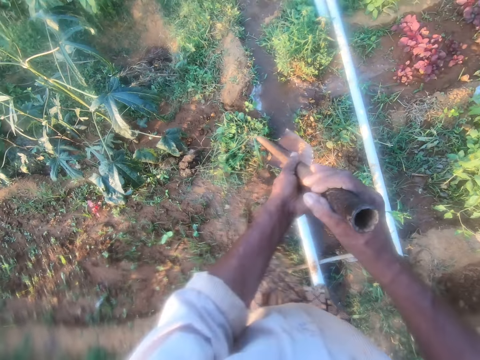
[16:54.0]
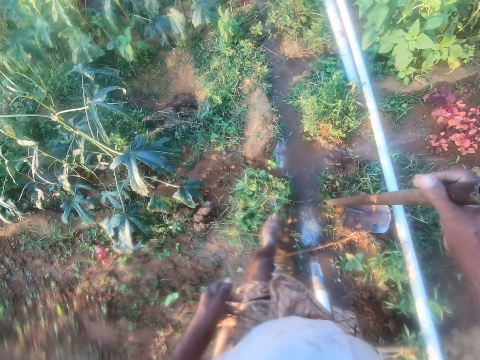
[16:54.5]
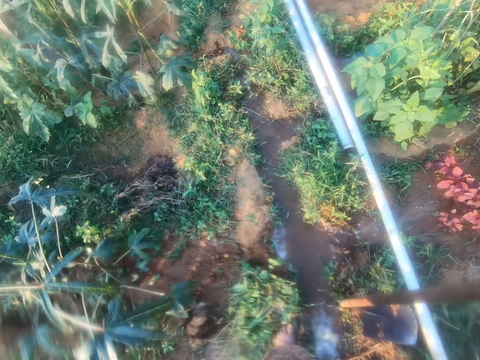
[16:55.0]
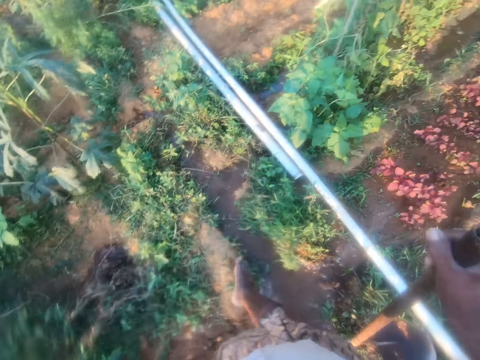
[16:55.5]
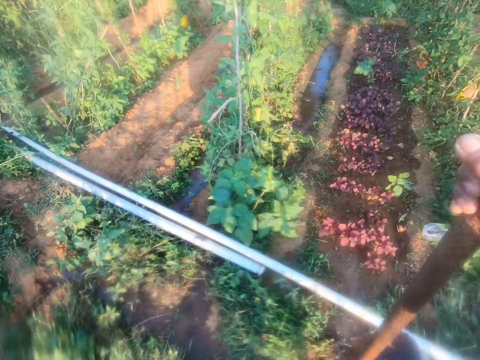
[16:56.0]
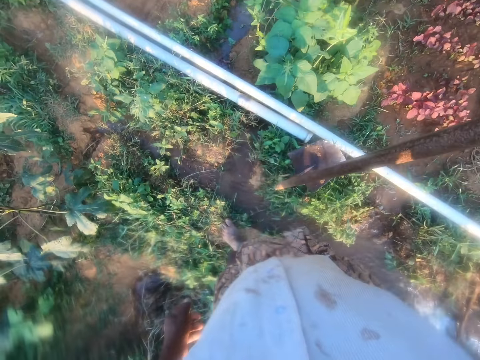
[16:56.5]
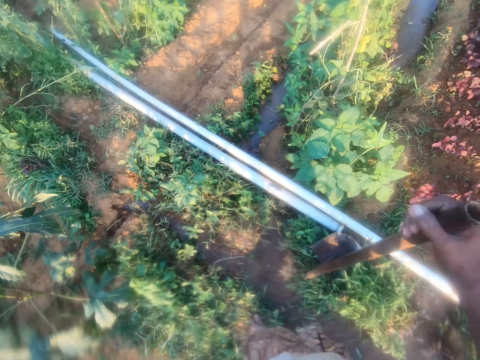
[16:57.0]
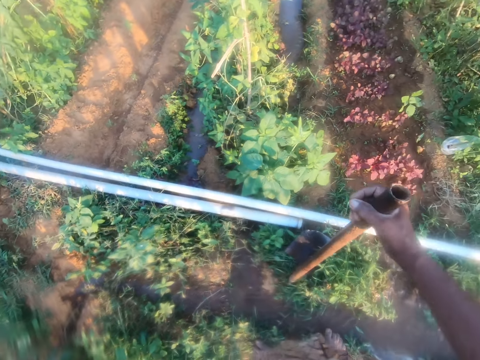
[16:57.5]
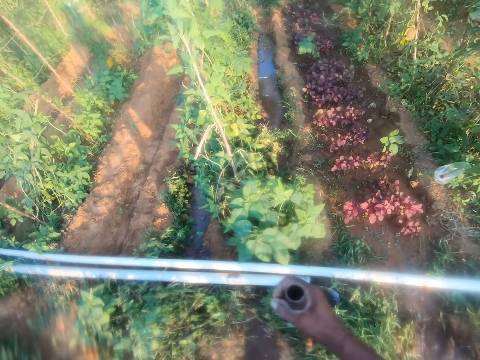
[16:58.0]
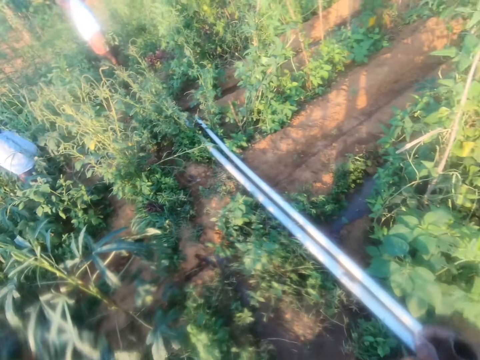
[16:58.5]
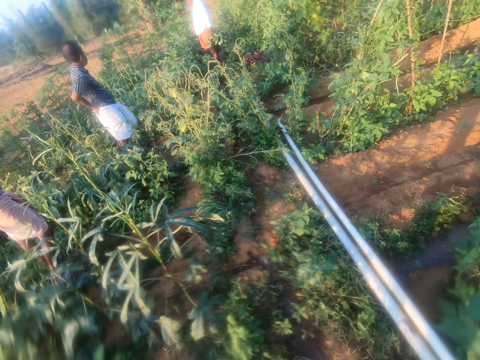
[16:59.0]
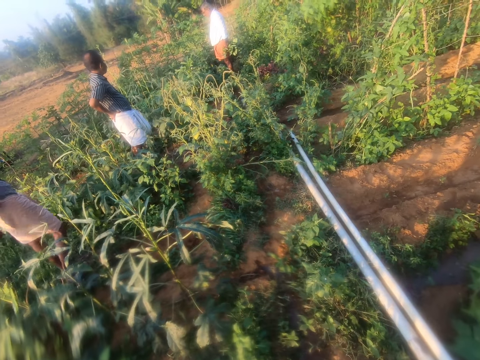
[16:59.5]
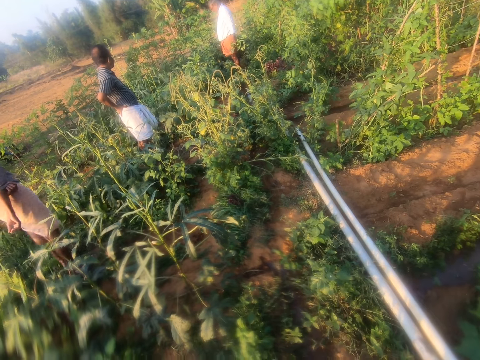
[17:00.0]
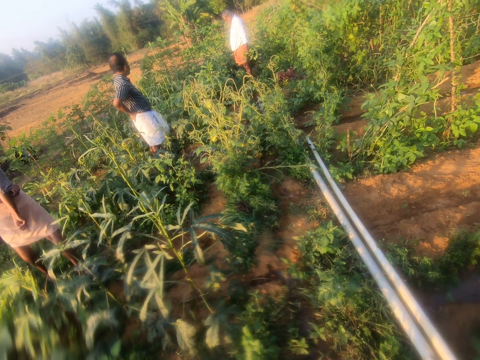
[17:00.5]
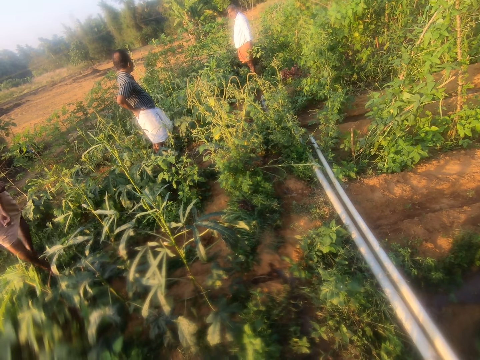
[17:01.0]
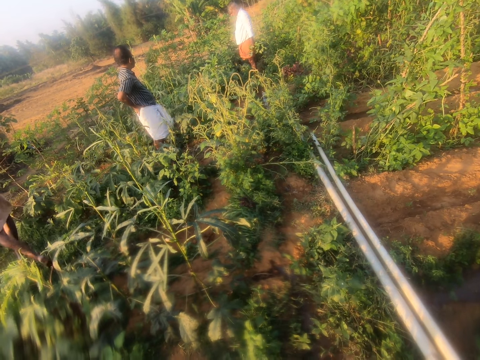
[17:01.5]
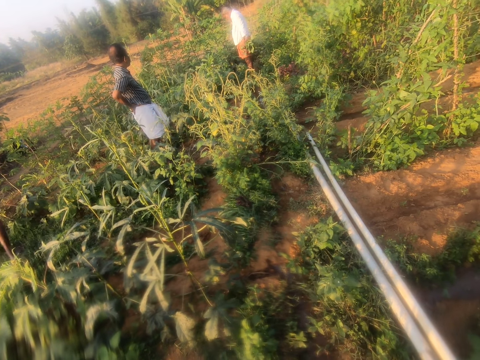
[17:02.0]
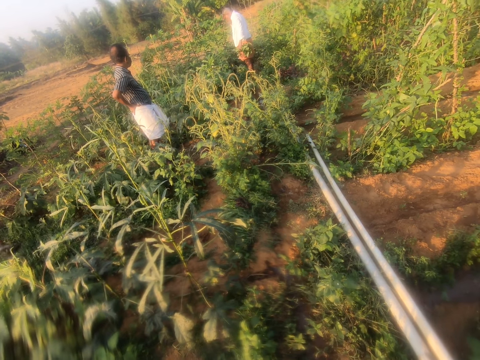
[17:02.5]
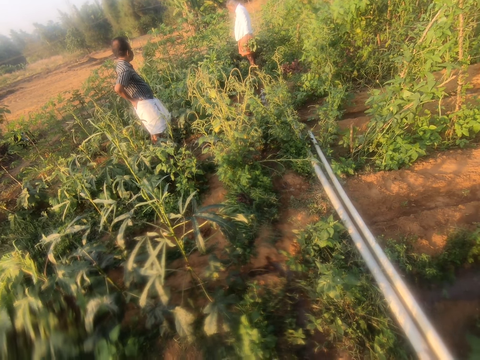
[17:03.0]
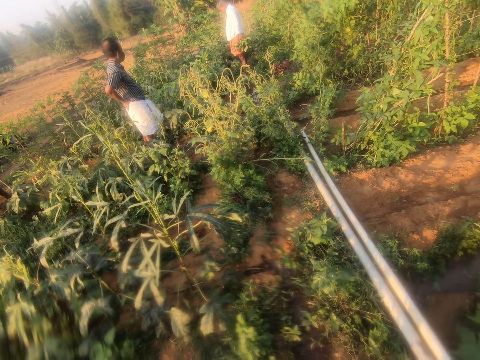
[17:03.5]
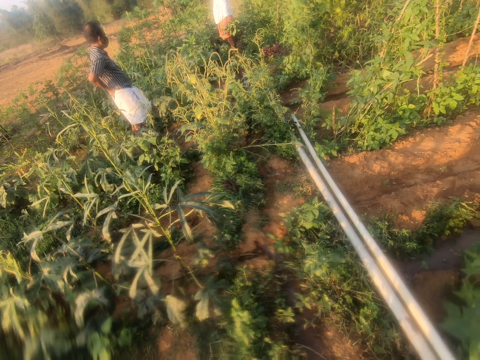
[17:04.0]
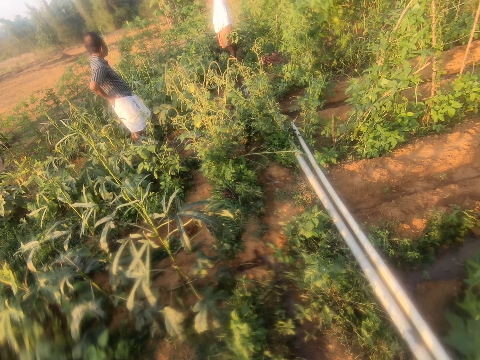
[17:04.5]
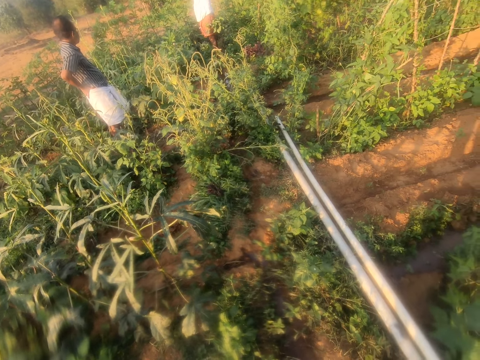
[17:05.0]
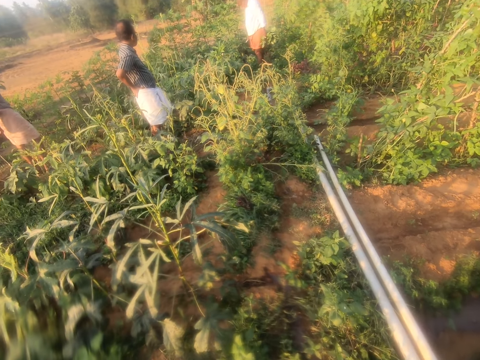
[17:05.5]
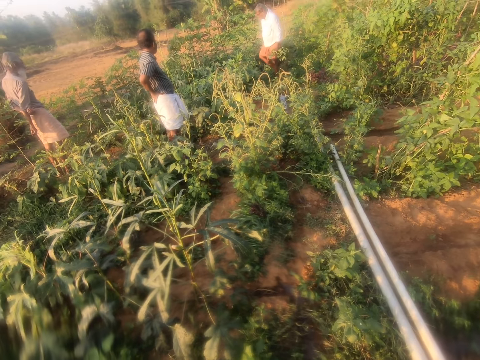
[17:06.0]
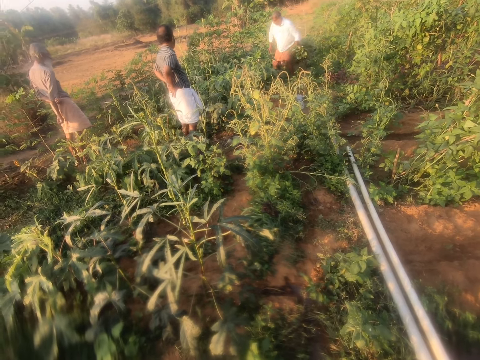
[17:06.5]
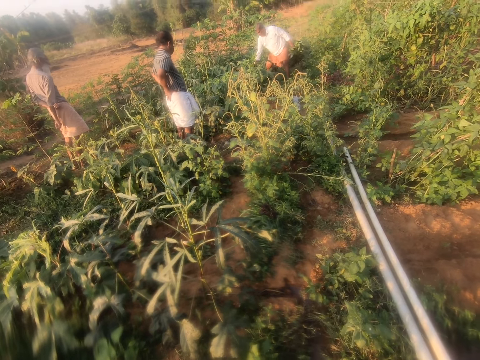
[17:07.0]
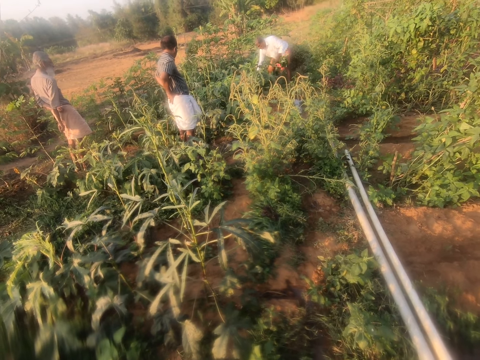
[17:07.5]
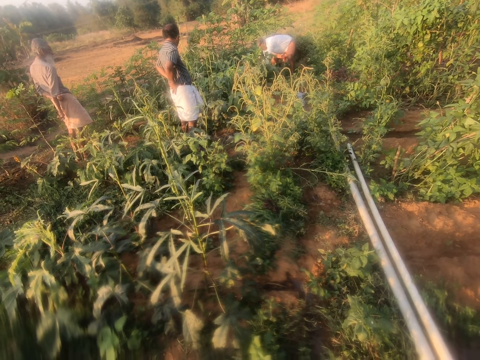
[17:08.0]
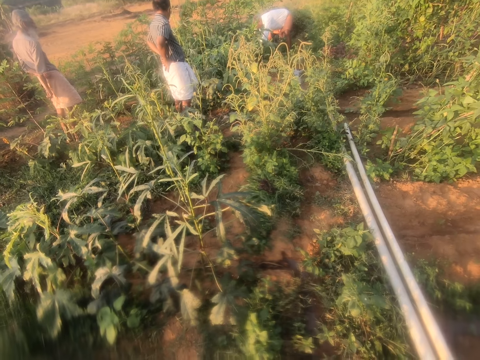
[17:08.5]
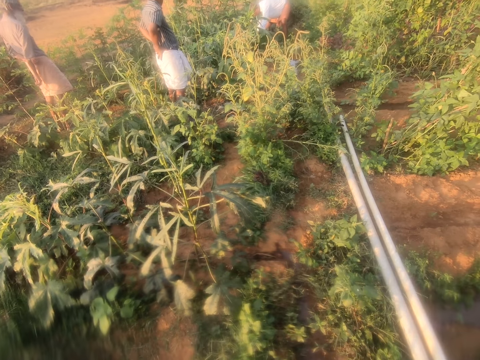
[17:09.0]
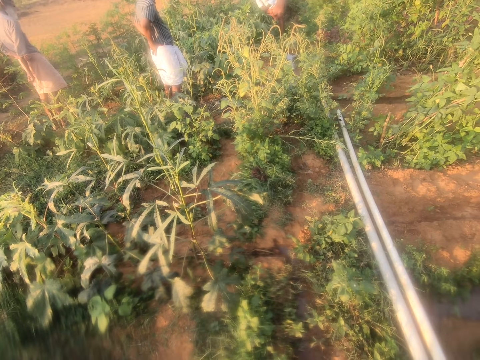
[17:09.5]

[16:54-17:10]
The camera wearer lifts a hoe. He switches the hoe between his hands. He walks around, stops and puts down the tip of the hoe. He looks around. He looks at his friends. He talks to his friends. A man walks around. The man stops. The camera wearer talks. Another man harvests something.

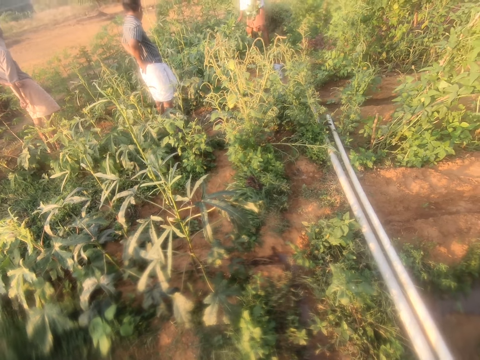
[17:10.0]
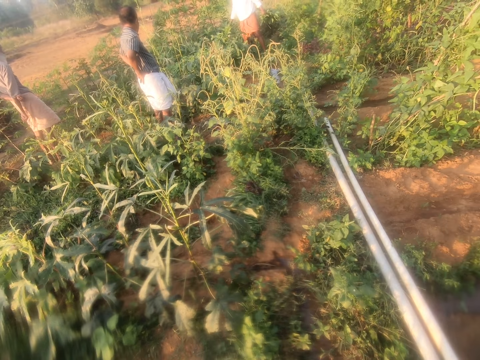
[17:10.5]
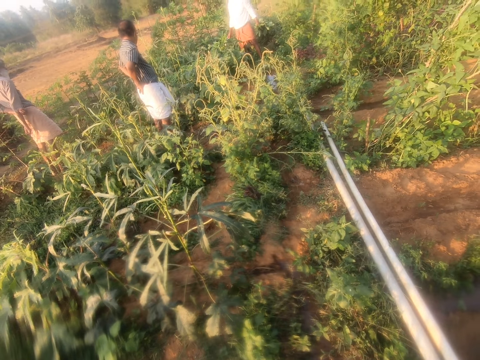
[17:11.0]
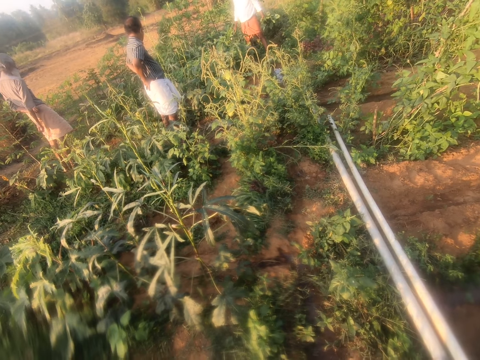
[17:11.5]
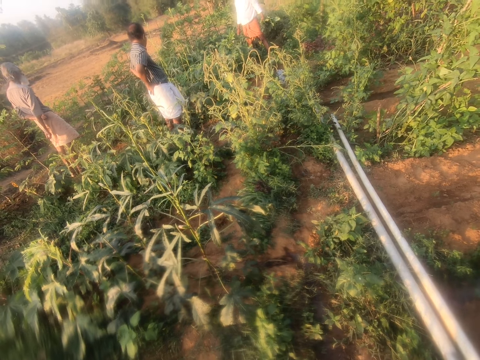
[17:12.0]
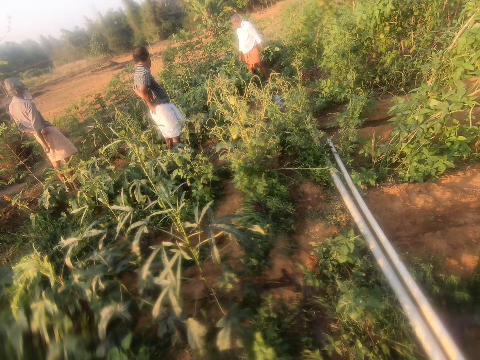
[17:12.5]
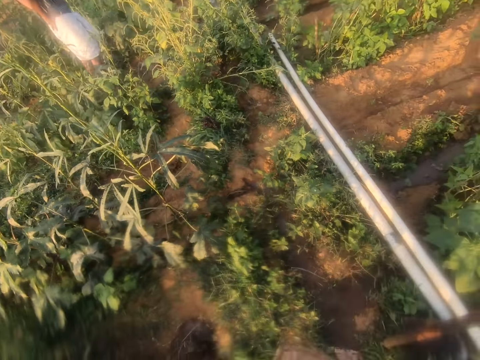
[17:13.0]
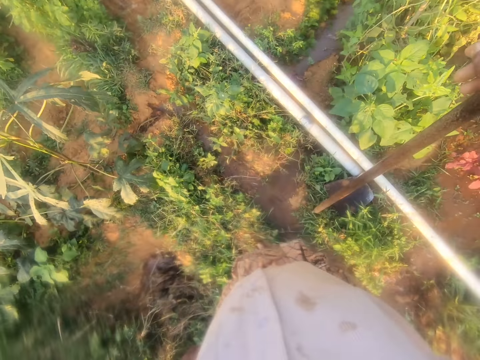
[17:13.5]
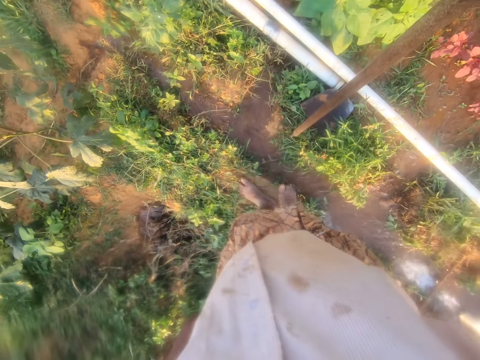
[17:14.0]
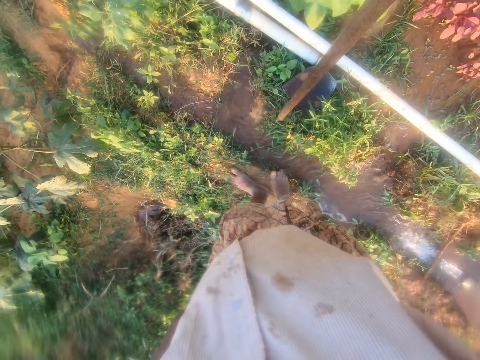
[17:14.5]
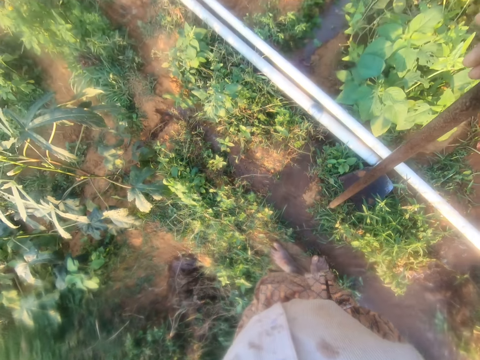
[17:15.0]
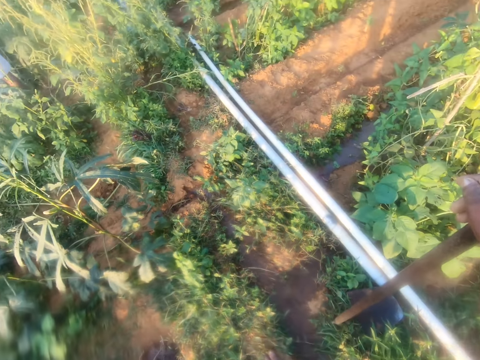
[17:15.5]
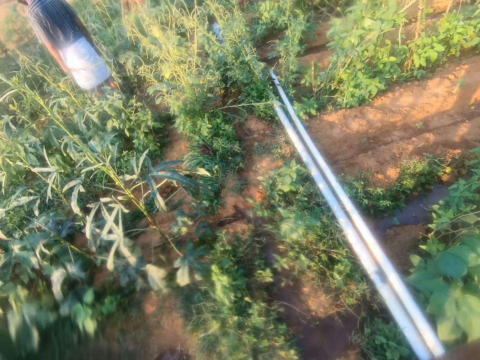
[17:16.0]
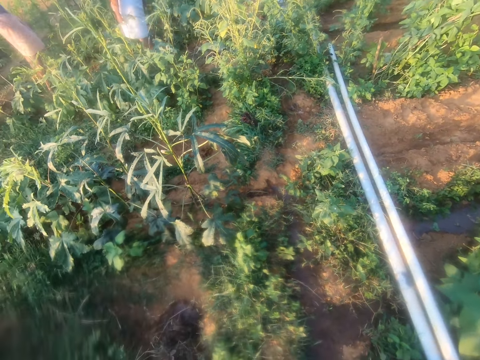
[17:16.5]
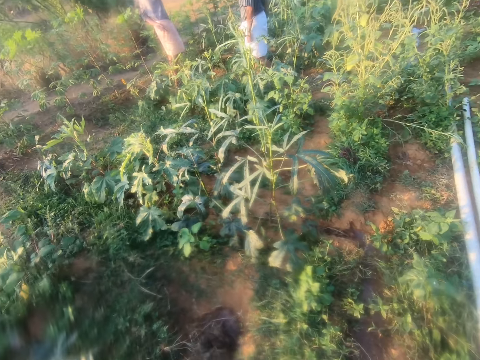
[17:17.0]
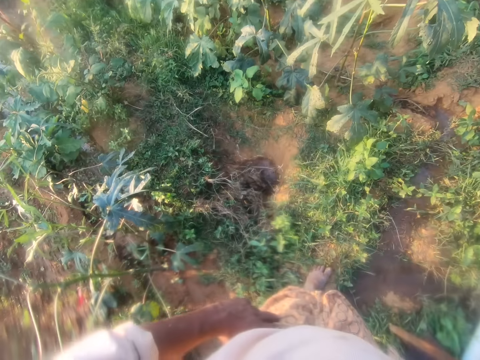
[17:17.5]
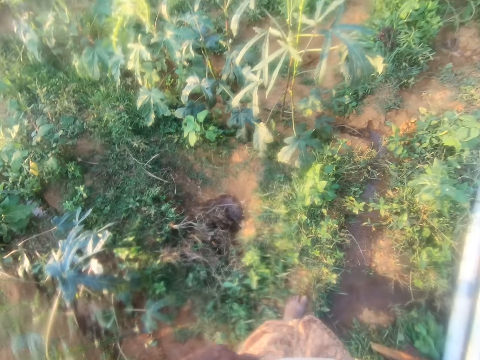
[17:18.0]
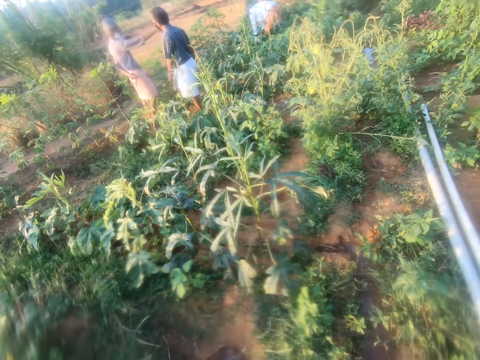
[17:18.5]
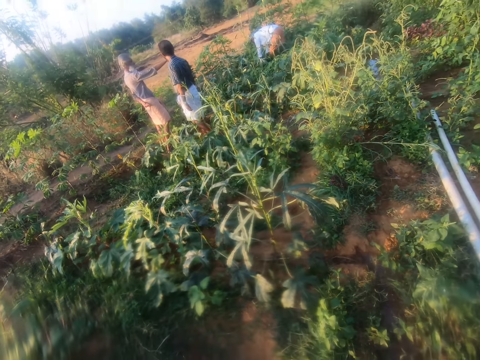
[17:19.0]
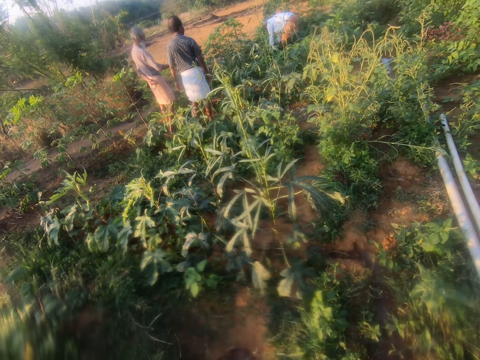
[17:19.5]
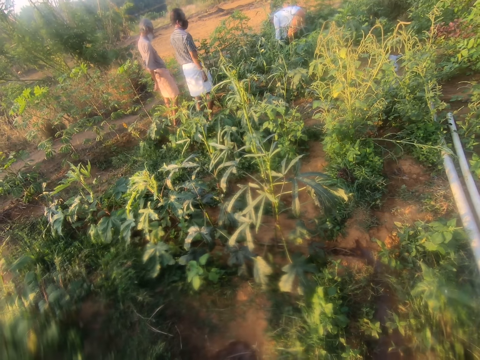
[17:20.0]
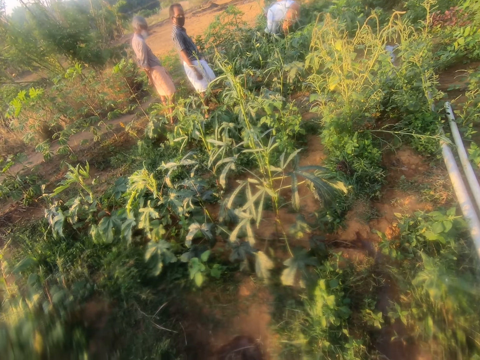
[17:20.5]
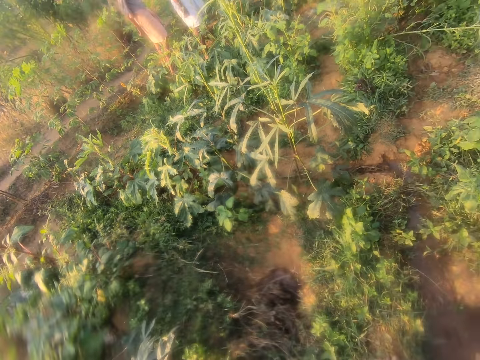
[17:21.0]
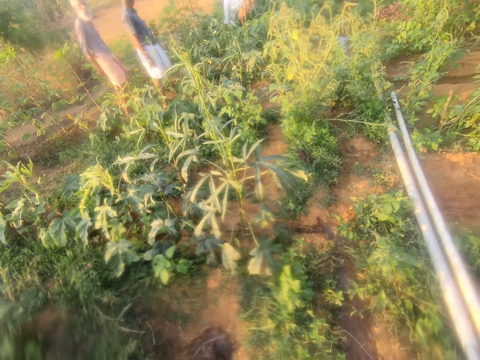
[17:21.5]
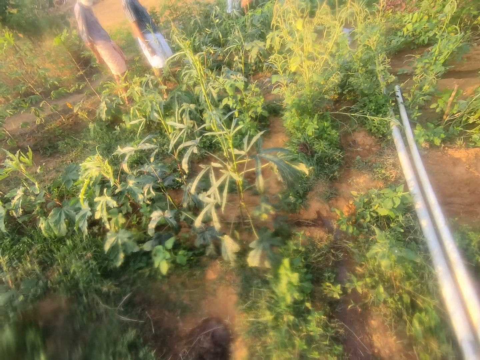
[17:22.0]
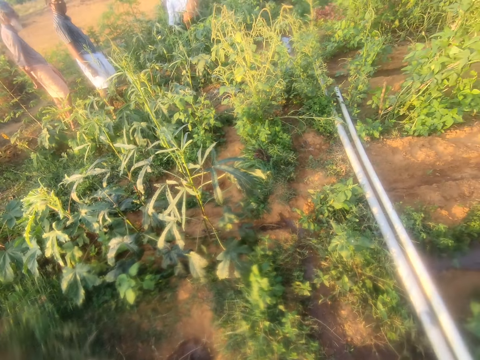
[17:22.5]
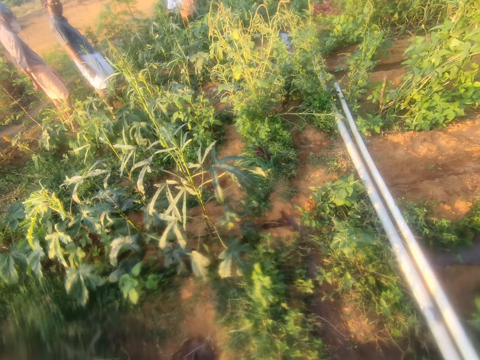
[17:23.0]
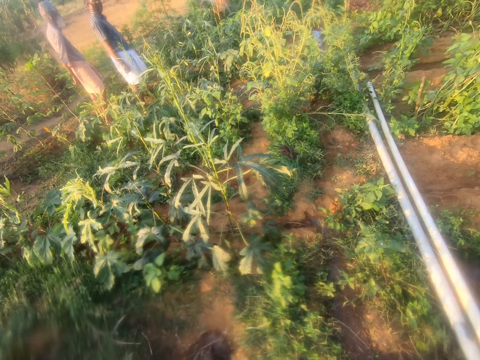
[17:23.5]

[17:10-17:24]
A man stops. The camera wearer looks down. They look around. Another man points at something. A third man turns around. The third man talks with the camera wearer and looks at the camera wearer.
